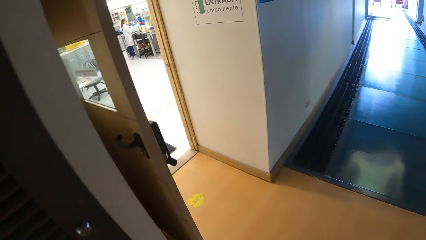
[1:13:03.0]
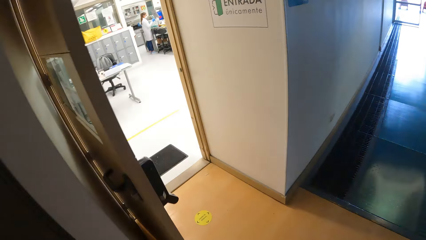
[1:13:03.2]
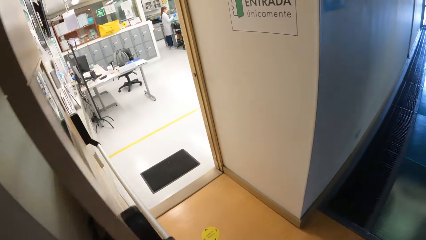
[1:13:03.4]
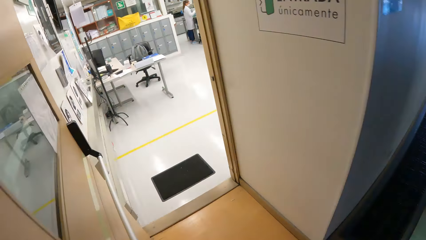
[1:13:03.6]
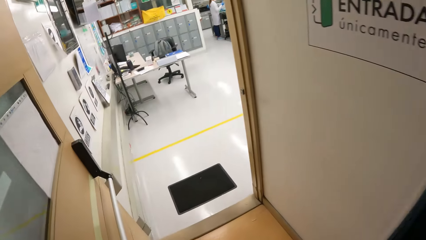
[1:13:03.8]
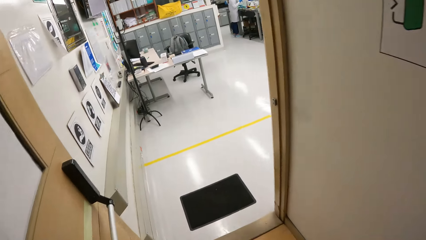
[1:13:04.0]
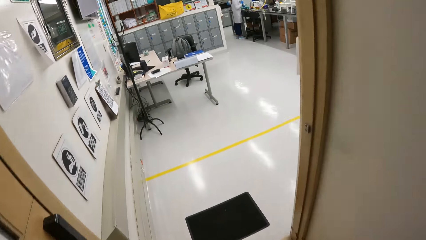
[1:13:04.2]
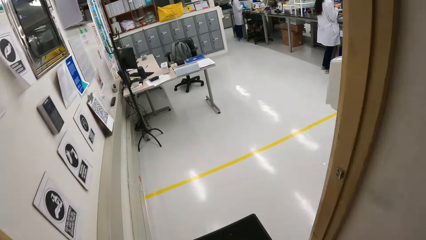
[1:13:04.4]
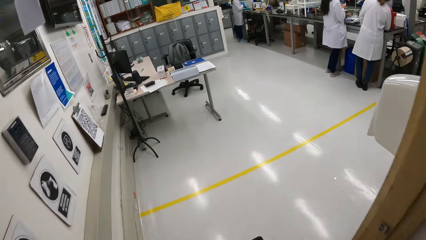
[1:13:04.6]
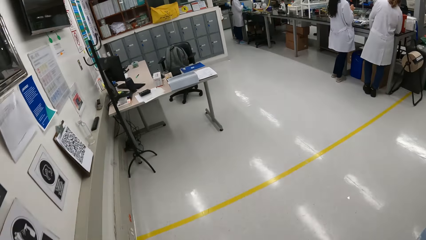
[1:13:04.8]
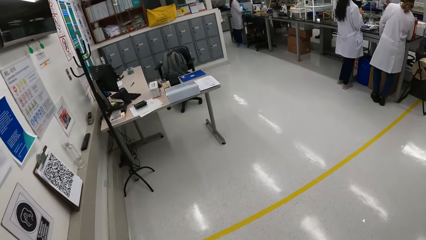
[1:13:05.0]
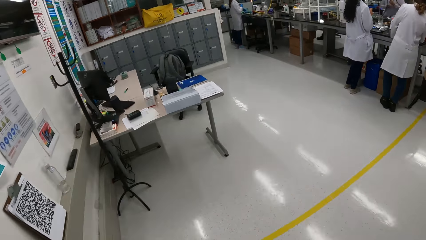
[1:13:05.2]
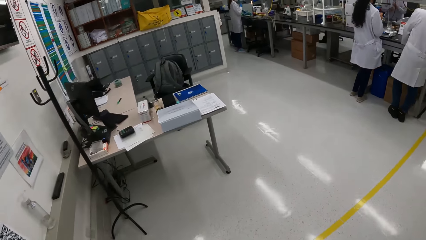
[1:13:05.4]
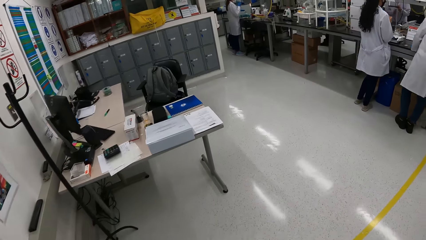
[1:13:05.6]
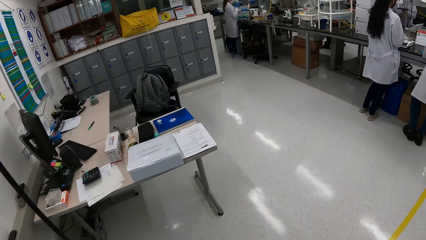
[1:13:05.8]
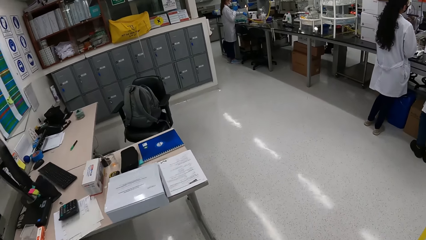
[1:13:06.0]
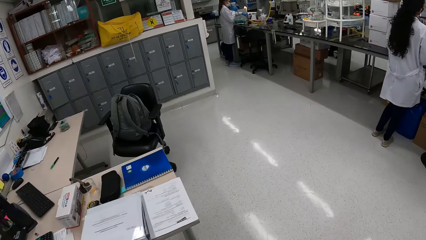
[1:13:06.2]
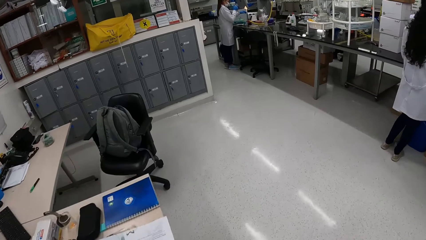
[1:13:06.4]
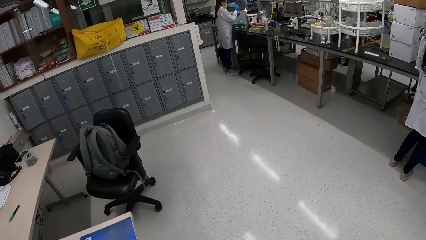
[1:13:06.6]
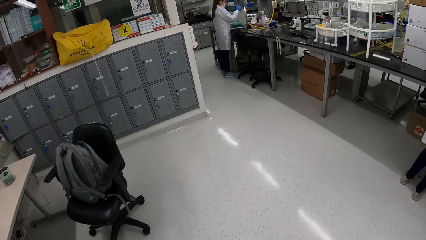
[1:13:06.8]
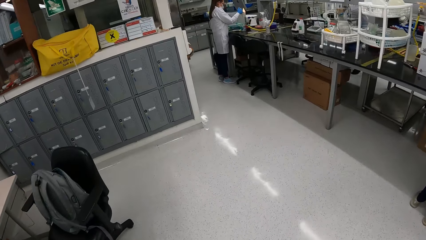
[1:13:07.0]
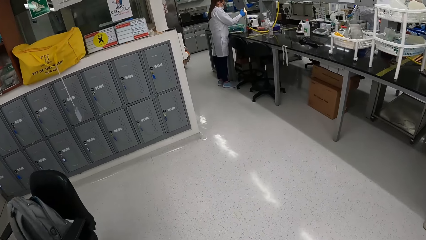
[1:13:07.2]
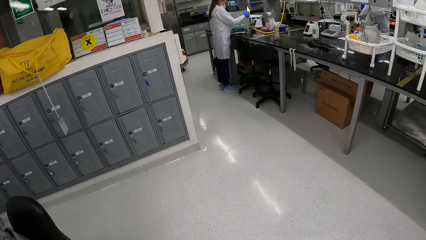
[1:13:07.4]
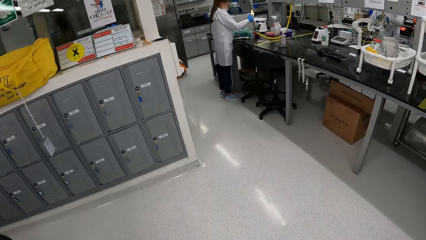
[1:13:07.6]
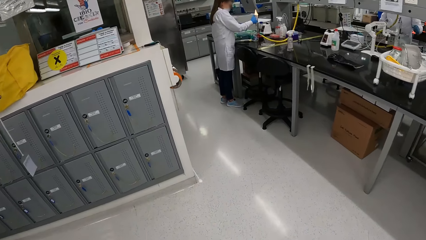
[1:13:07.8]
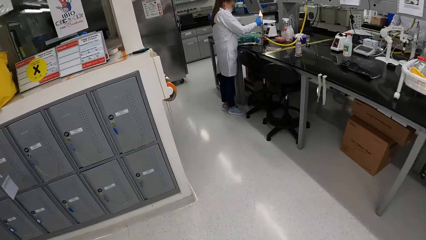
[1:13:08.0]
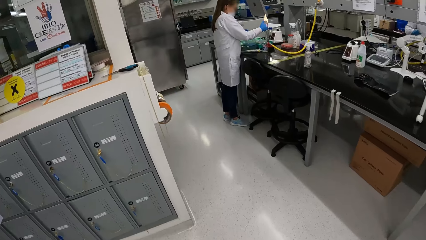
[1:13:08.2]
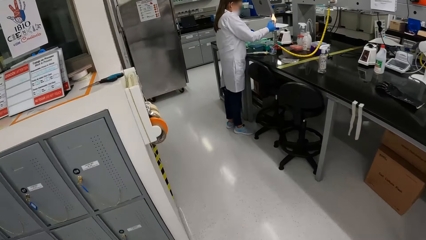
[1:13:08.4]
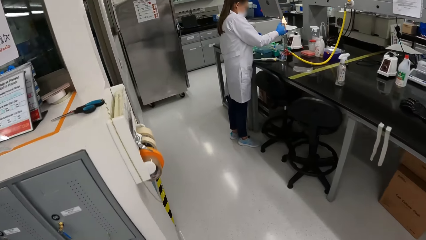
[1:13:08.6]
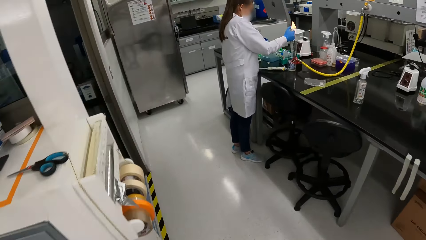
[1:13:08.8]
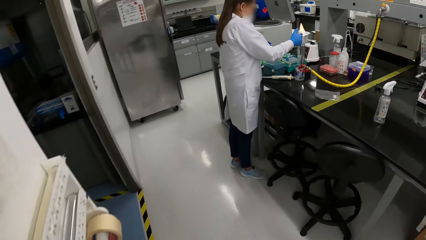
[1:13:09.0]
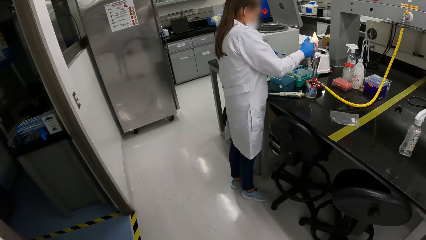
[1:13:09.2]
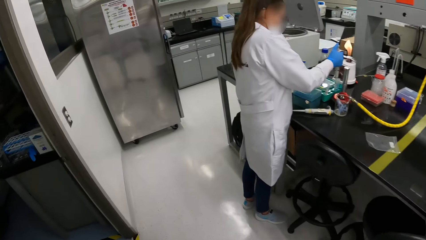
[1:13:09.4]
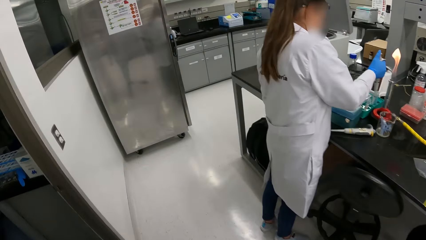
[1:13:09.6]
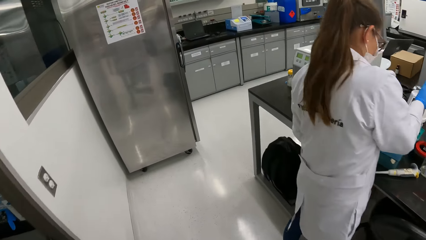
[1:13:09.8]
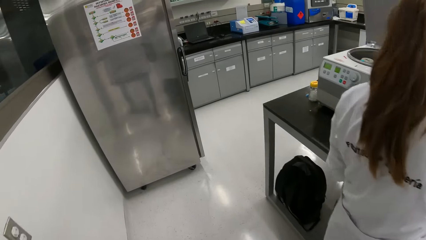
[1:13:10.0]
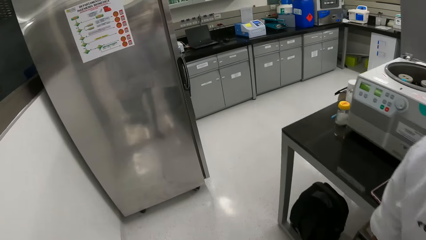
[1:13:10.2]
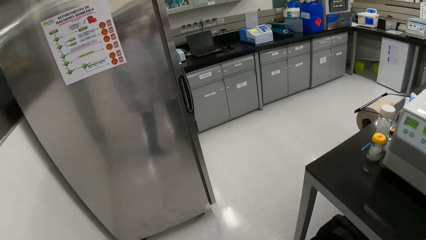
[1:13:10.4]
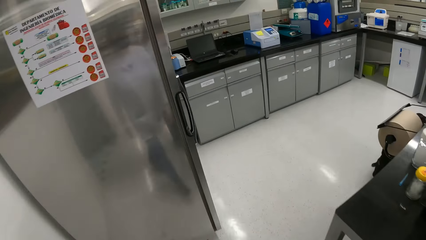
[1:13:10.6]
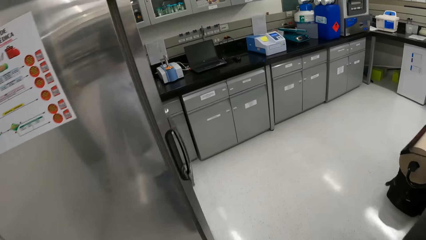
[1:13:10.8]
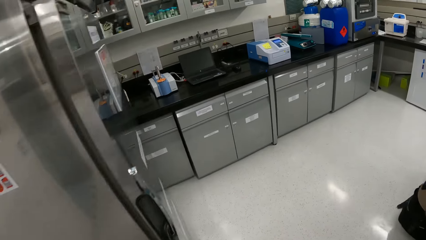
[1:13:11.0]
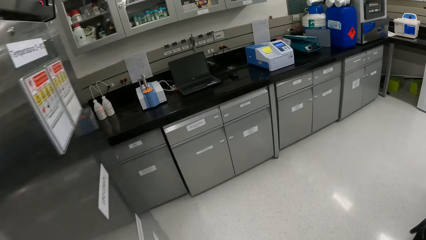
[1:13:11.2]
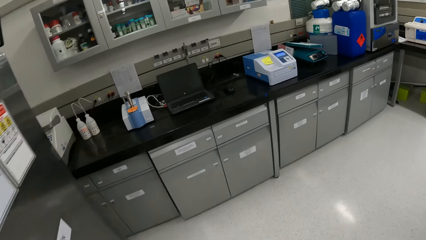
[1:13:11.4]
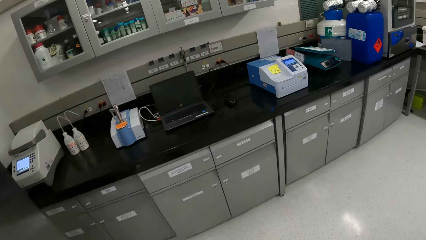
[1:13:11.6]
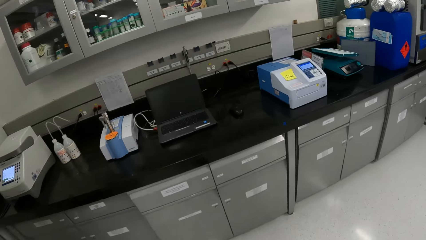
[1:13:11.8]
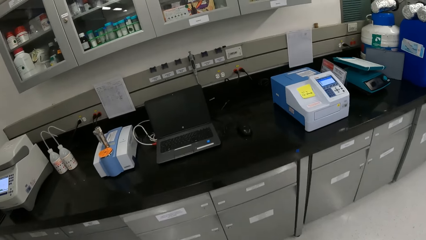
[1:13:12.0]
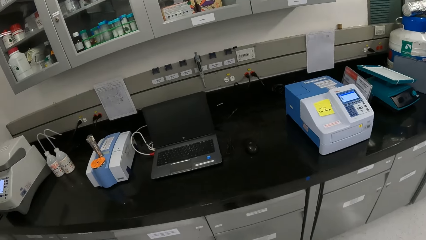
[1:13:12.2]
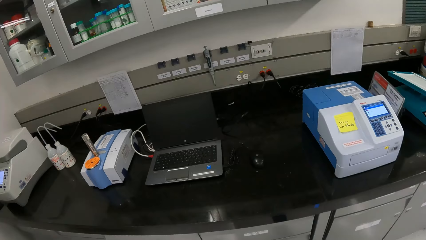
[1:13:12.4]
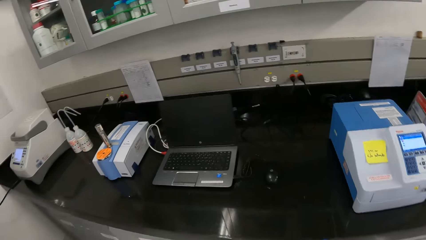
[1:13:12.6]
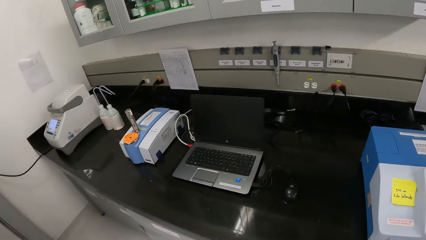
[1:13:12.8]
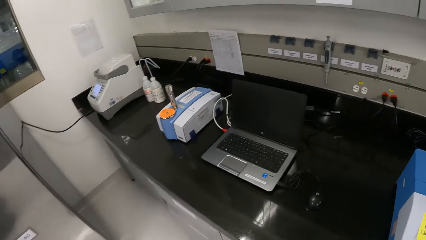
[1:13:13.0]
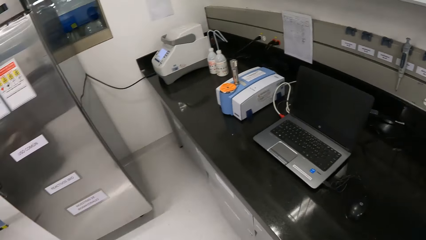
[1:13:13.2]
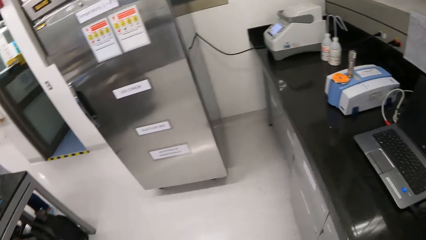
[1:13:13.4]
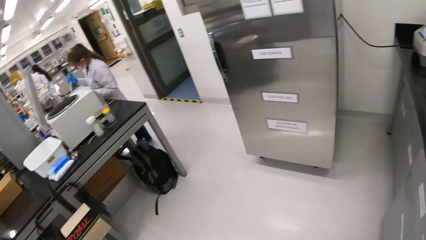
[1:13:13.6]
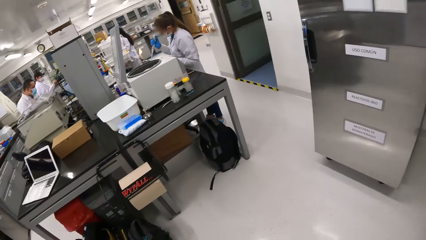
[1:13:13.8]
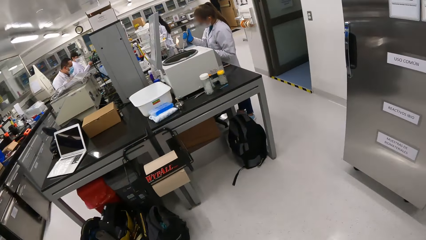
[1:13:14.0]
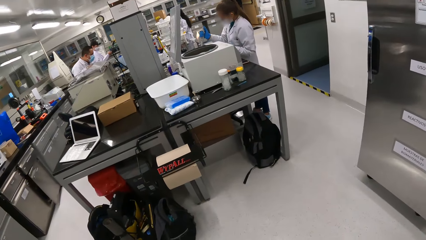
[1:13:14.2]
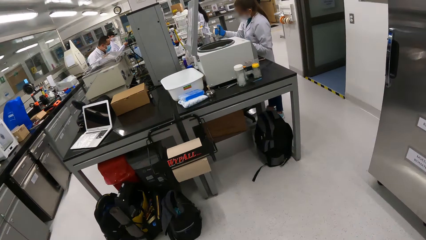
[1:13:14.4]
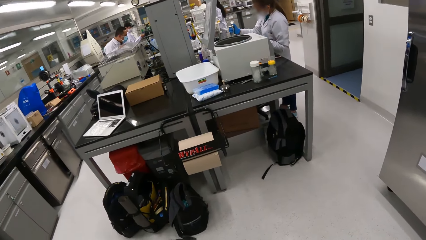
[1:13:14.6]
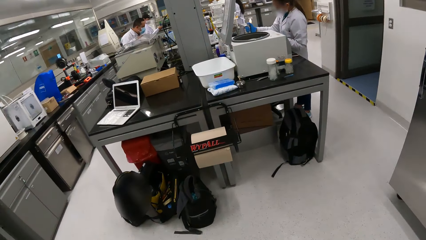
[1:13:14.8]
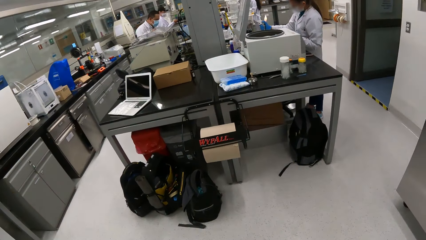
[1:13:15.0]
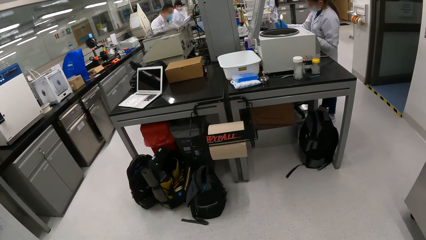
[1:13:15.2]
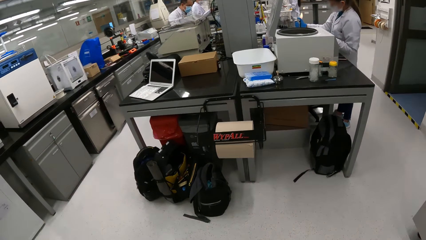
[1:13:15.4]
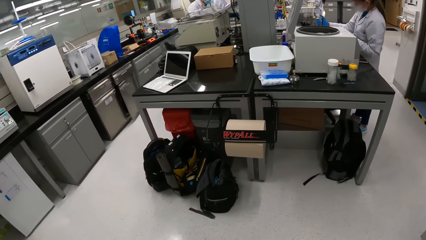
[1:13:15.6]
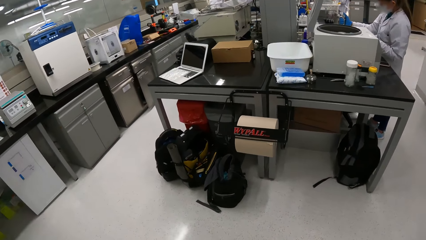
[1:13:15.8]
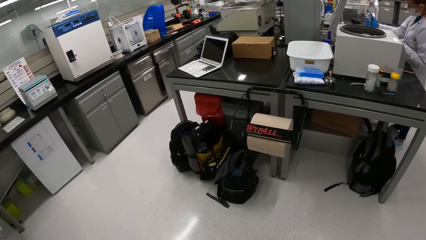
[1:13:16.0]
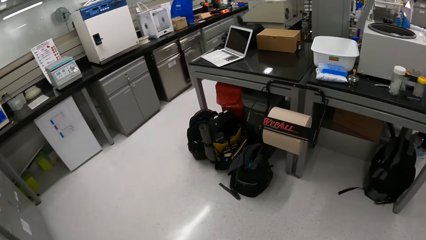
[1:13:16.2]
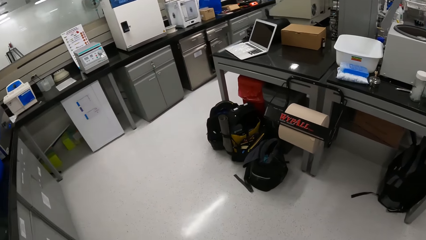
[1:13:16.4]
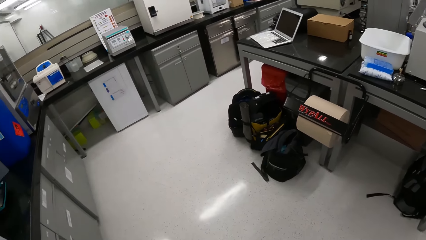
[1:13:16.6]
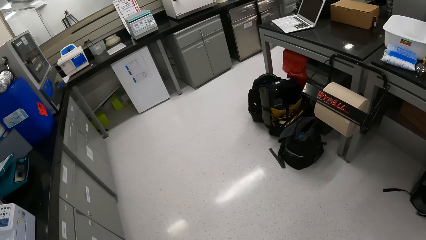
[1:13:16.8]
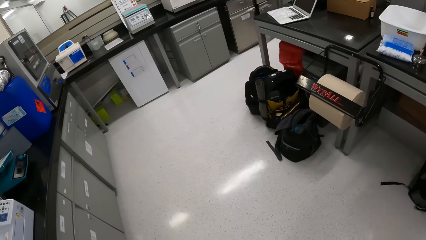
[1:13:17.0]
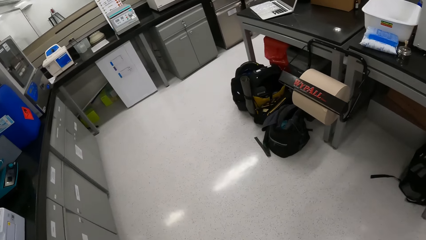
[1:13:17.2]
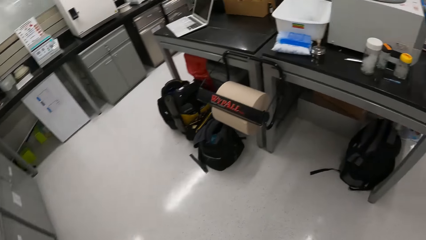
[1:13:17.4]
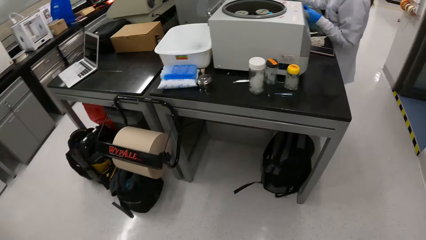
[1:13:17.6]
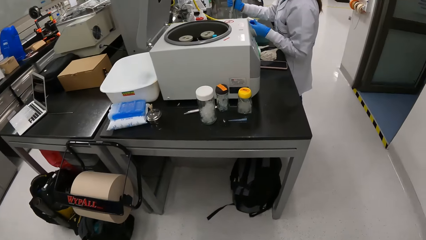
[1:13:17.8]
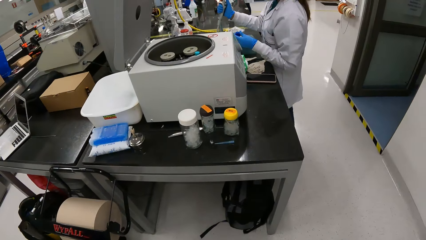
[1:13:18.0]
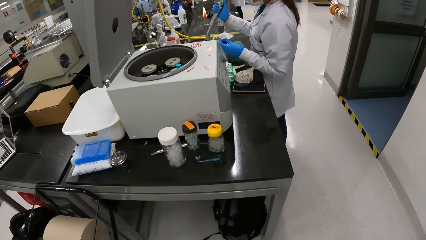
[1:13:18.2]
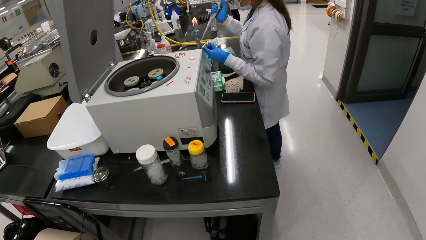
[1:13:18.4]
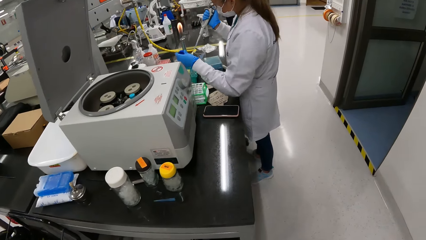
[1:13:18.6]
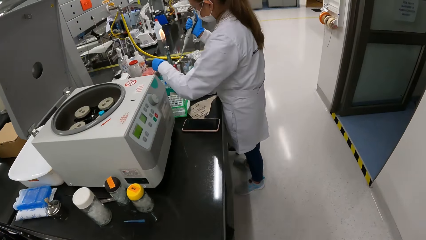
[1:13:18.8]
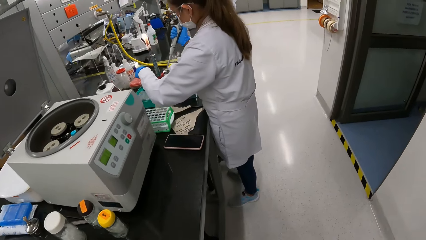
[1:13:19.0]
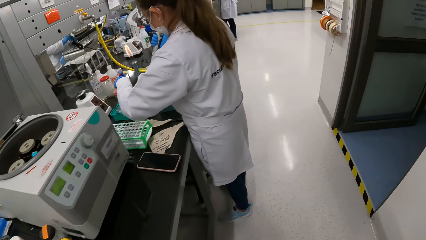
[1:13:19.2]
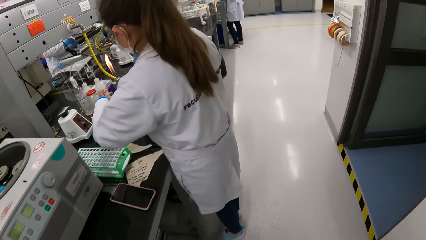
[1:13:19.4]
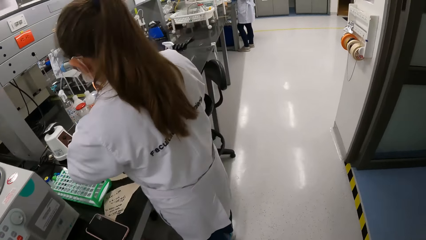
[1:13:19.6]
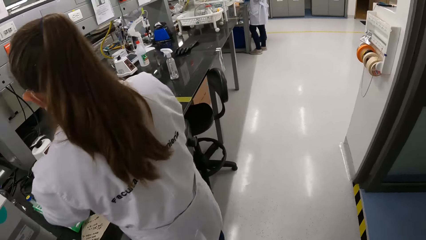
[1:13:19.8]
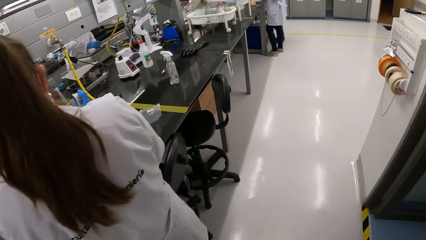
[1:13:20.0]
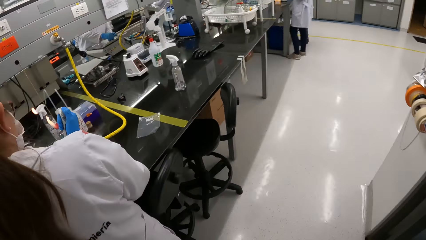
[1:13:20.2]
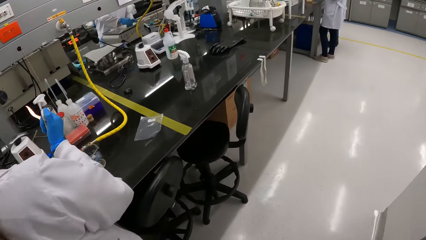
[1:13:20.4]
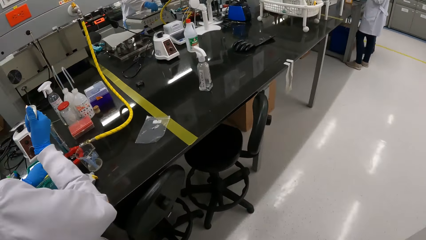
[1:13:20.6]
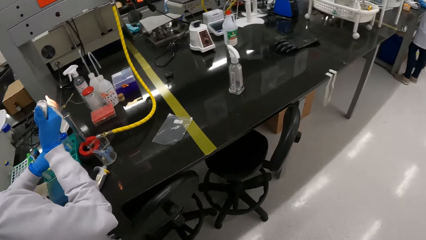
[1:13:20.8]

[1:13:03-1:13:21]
The camera wearer enters the laboratory room. They walk around the laboratory. They walk past a woman, a man, another man and another woman. The woman lowers her left hand. The woman releases a reagent in a micropipette into a test tube with her right hand. The camera wearer looks around the laboratory. They walk around the laboratory. They walk towards the woman. The woman picks a test tube from a test tube rack with her left hand.
